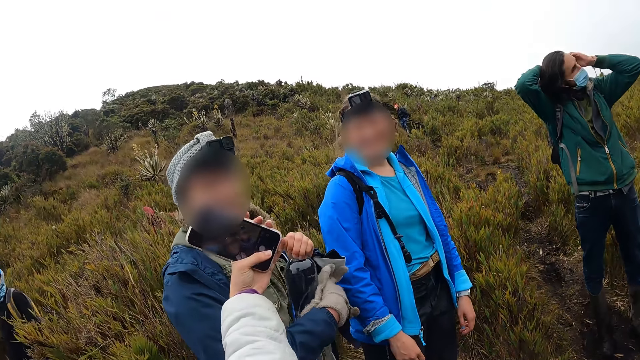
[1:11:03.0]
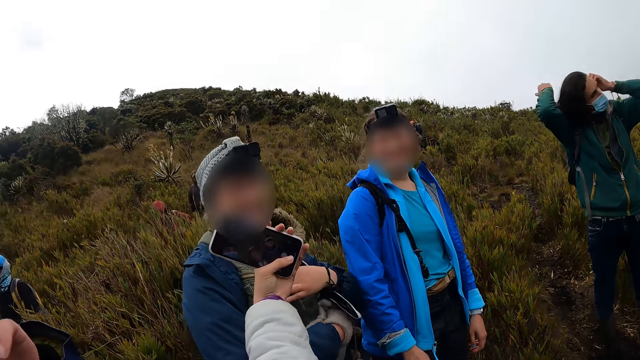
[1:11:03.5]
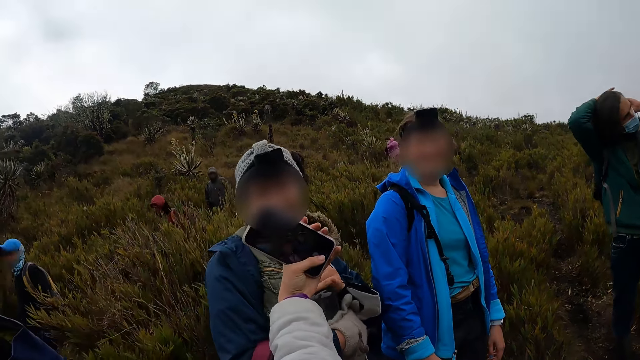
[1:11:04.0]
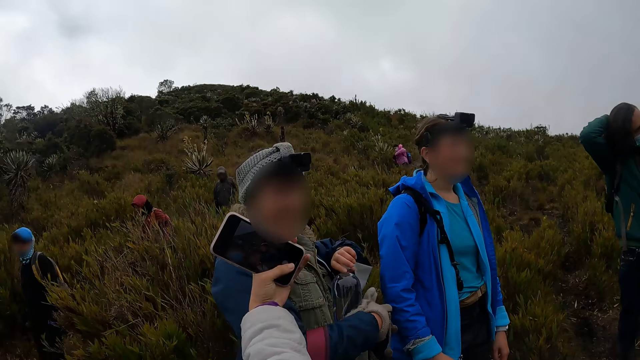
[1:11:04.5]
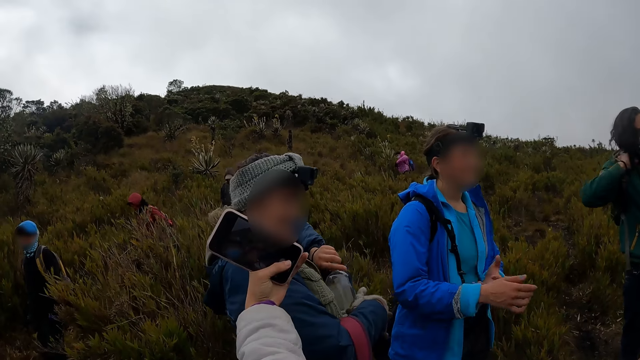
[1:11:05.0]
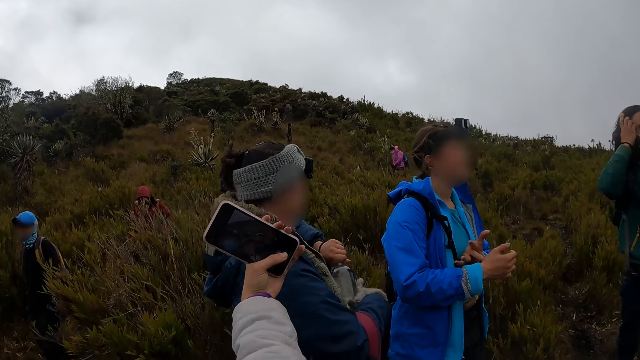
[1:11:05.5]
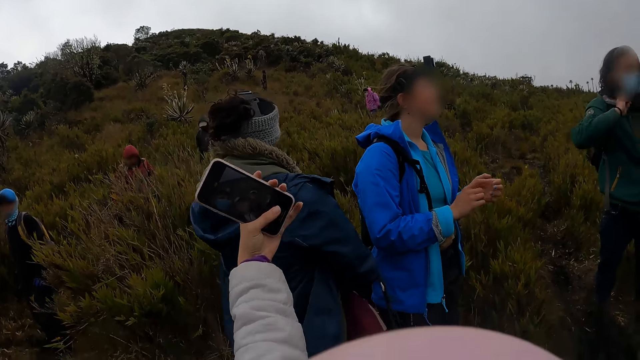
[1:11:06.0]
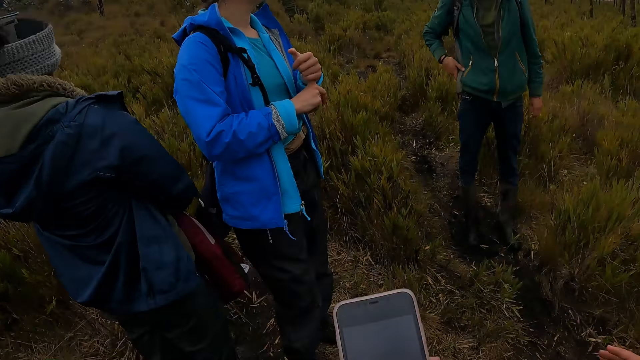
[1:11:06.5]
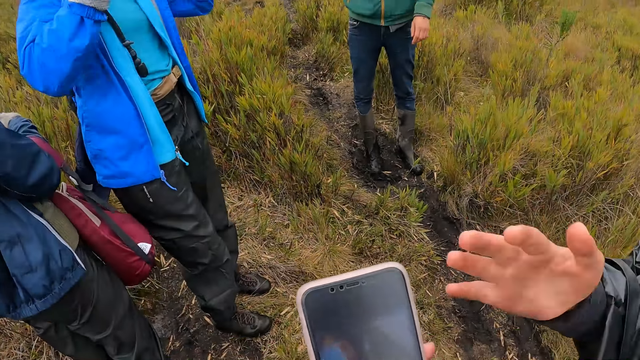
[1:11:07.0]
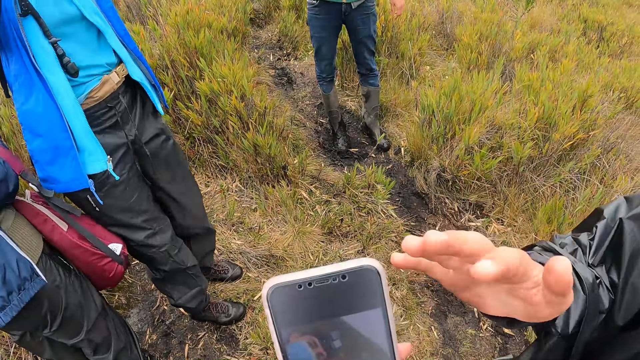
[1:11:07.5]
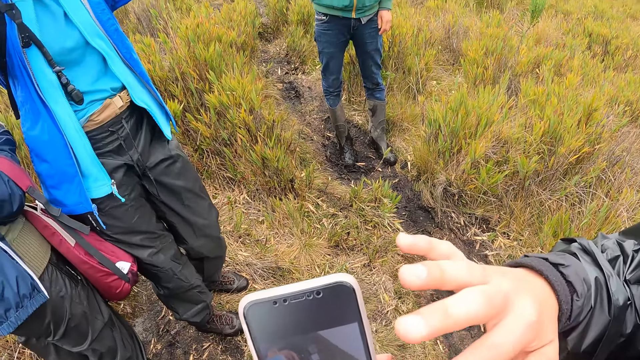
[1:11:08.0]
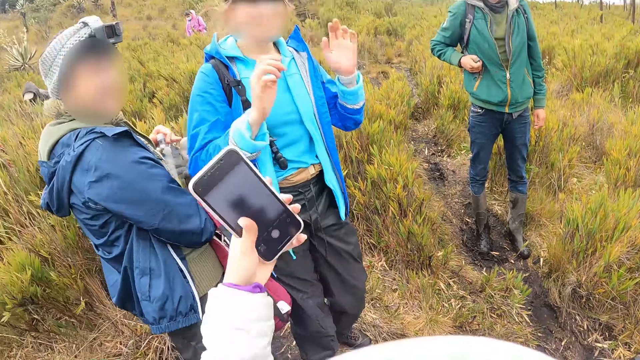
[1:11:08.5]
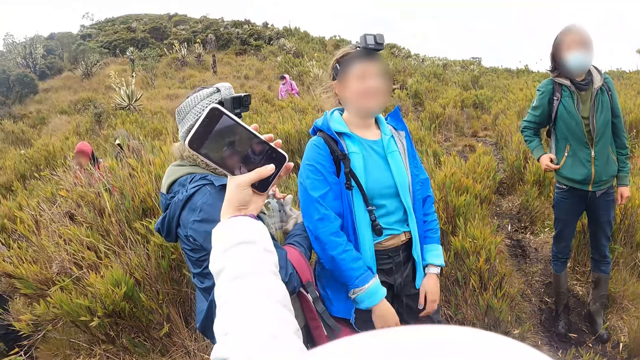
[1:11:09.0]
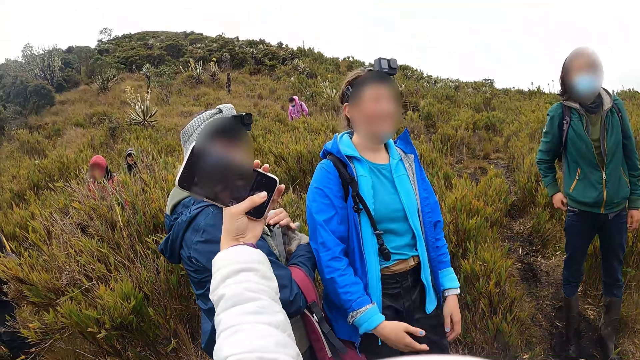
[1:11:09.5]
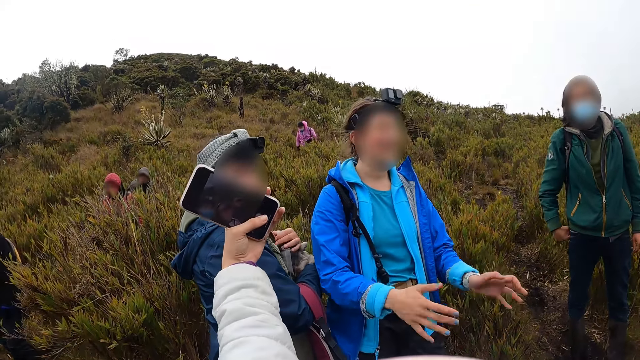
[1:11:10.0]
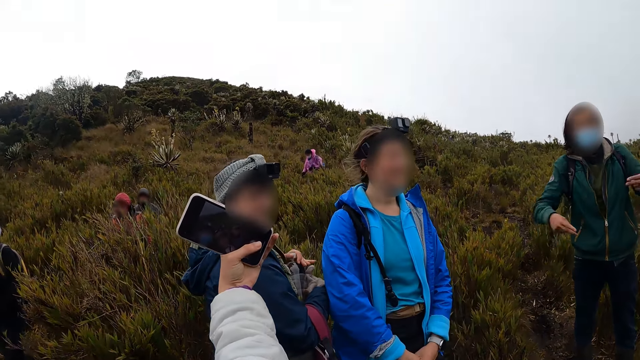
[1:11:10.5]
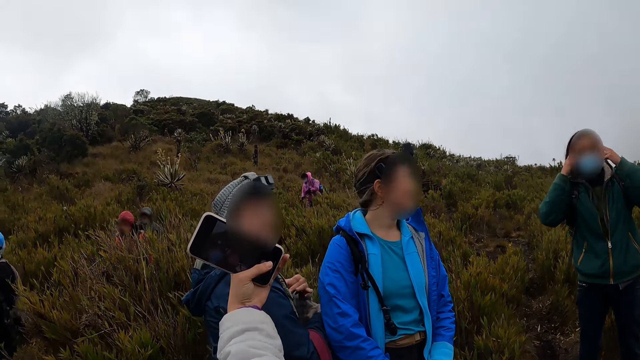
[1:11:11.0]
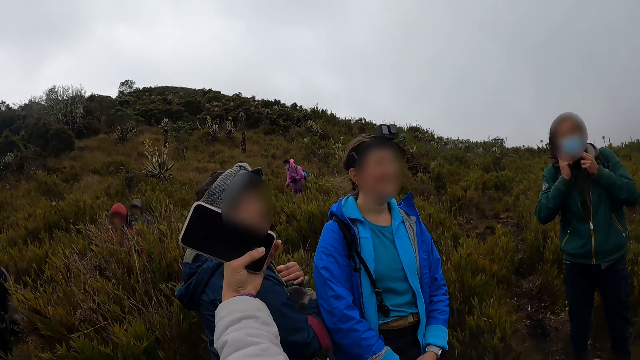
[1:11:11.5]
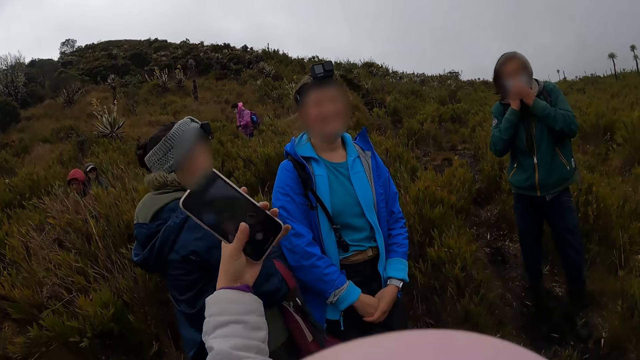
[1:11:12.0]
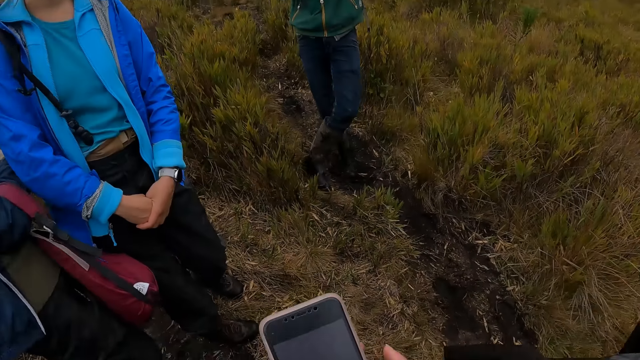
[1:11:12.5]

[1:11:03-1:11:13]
The camera wearer takes a selfie with a phone. She operates the phone with her left hand. A woman holds a bottle of water with her left hand and her right gloved hand. Another woman touches the camera wearer's phone. The camera wearer takes a selfie with the phone. The first woman opens the lid from the bottle of water in her right gloved hand with her left hand. A man touches the mask straps.

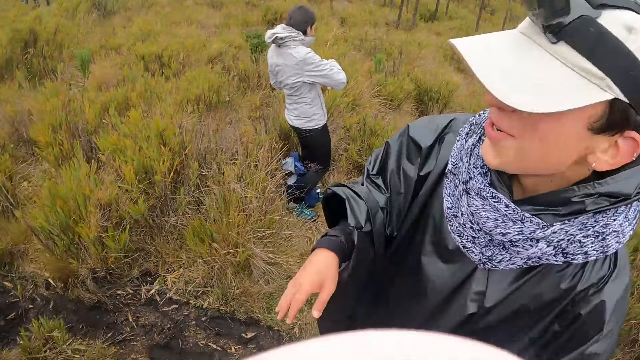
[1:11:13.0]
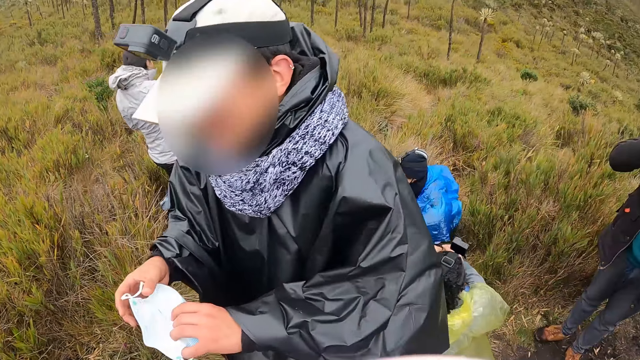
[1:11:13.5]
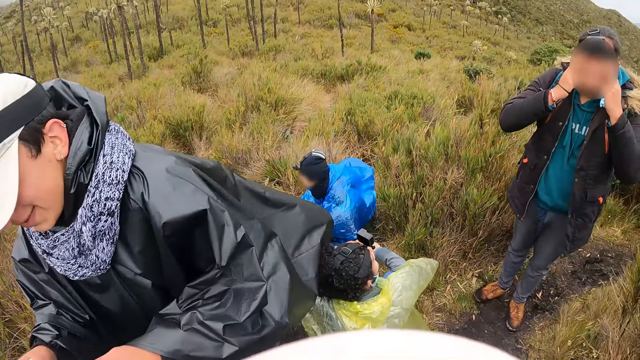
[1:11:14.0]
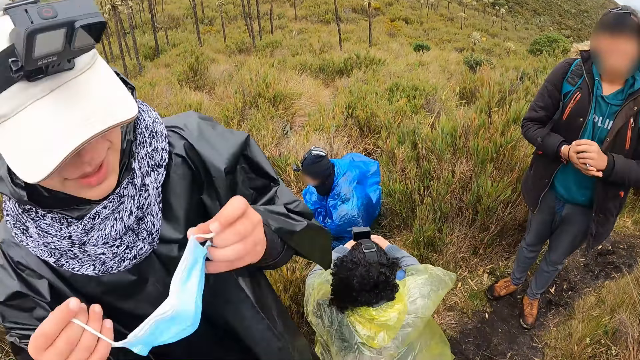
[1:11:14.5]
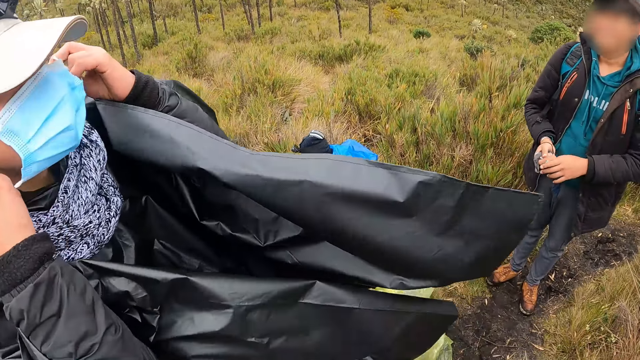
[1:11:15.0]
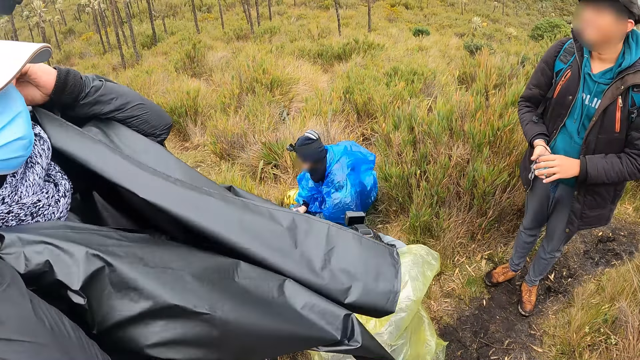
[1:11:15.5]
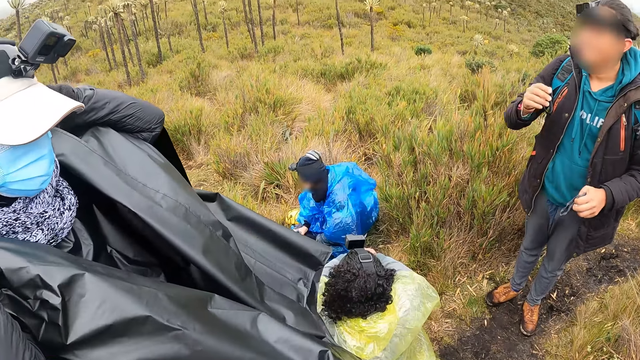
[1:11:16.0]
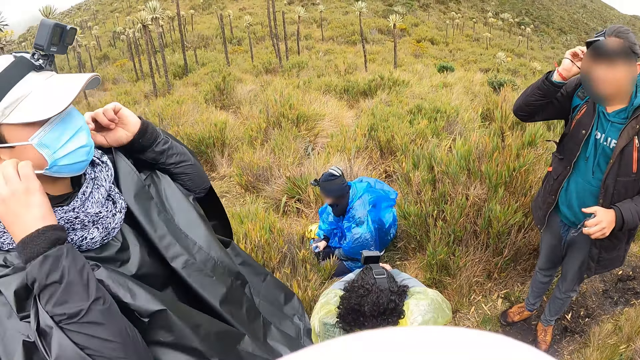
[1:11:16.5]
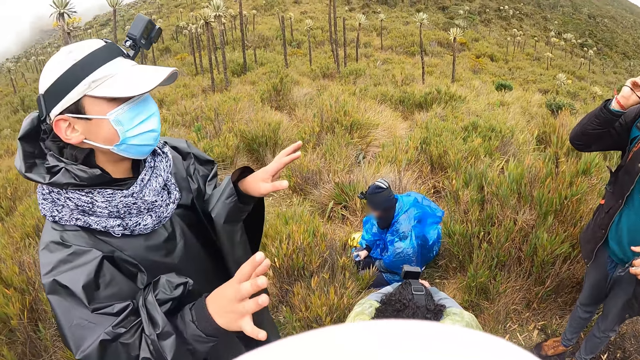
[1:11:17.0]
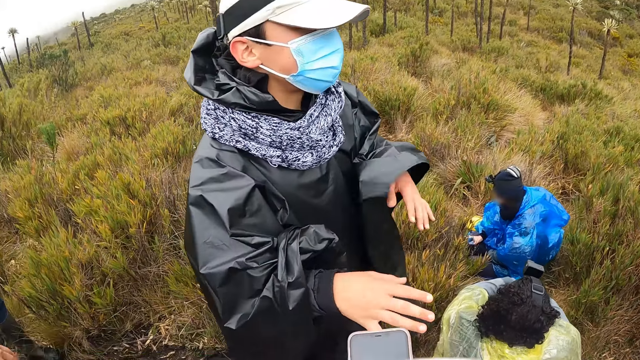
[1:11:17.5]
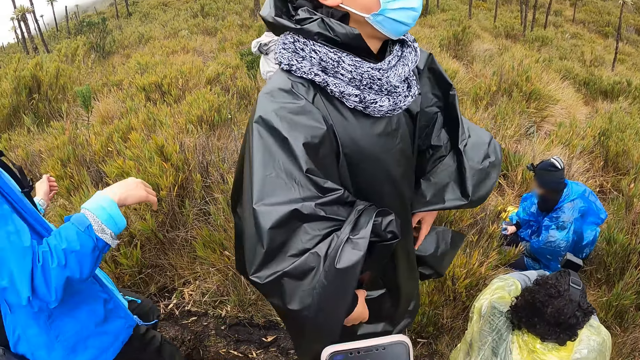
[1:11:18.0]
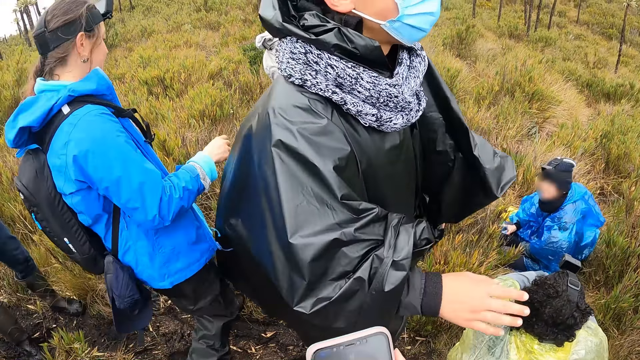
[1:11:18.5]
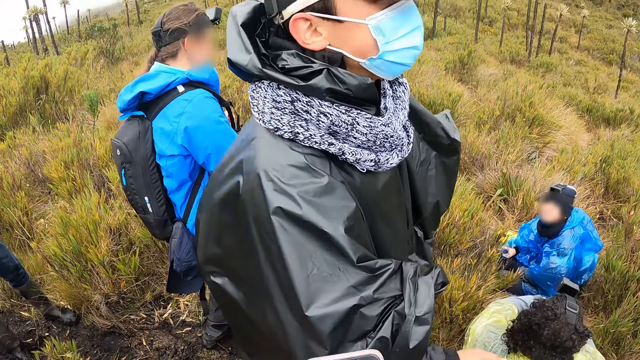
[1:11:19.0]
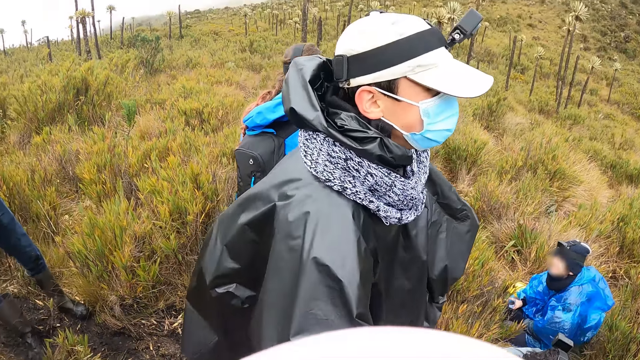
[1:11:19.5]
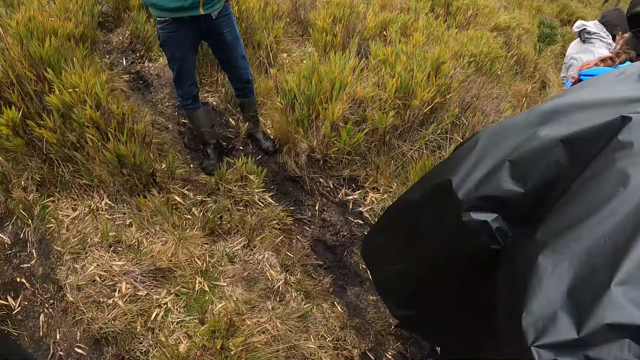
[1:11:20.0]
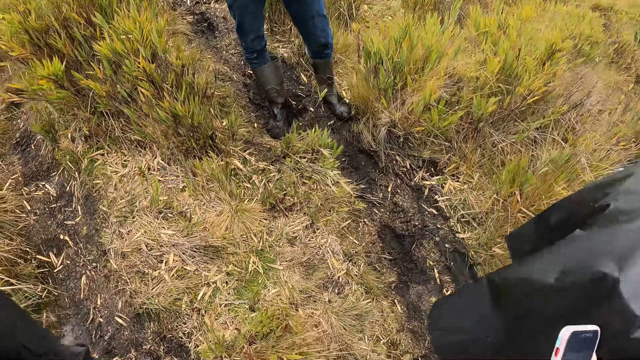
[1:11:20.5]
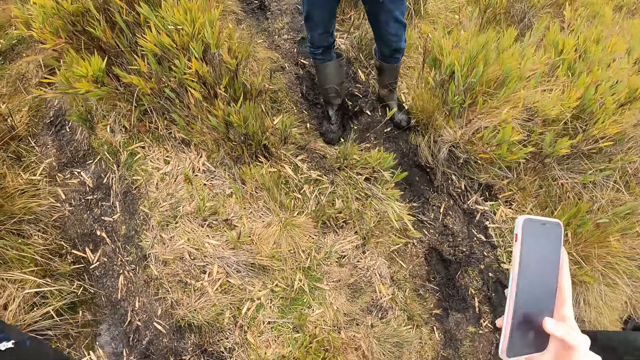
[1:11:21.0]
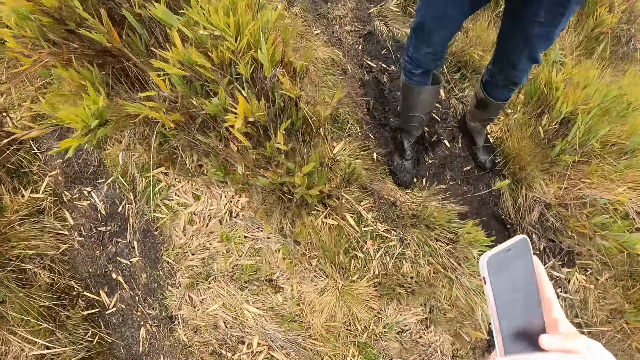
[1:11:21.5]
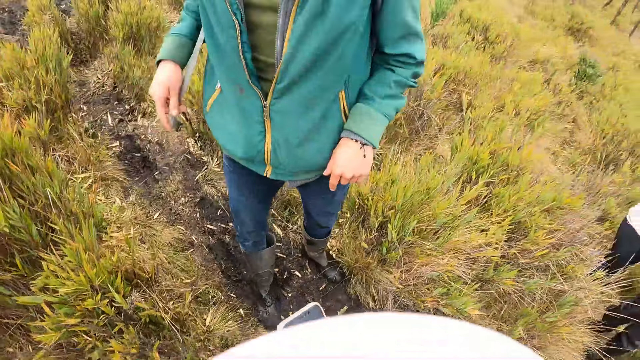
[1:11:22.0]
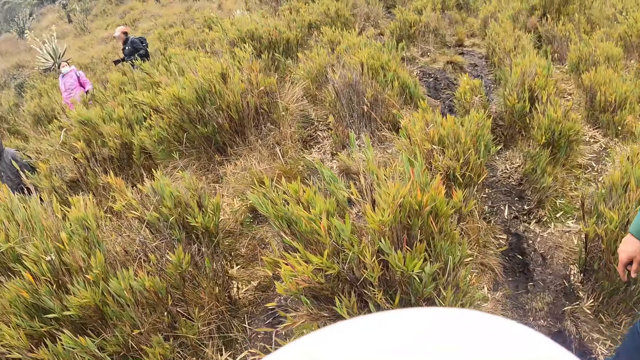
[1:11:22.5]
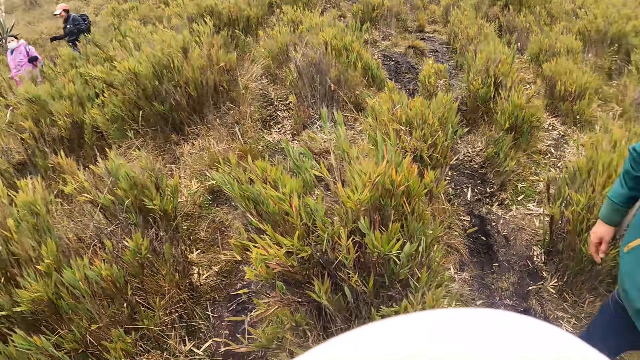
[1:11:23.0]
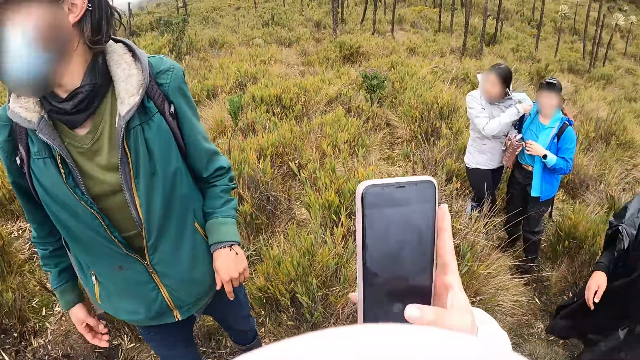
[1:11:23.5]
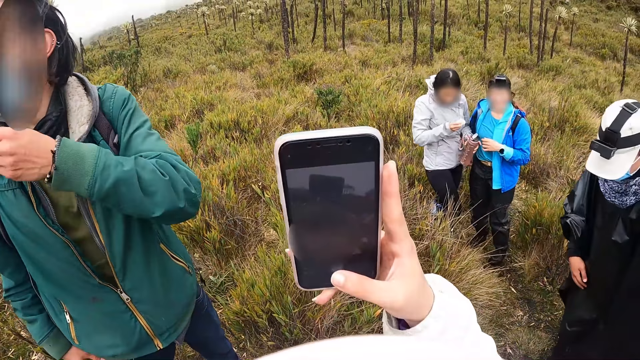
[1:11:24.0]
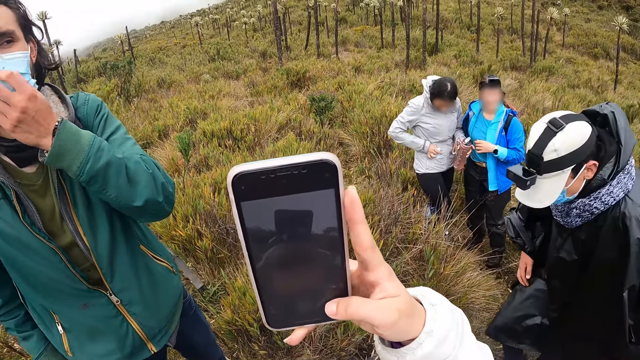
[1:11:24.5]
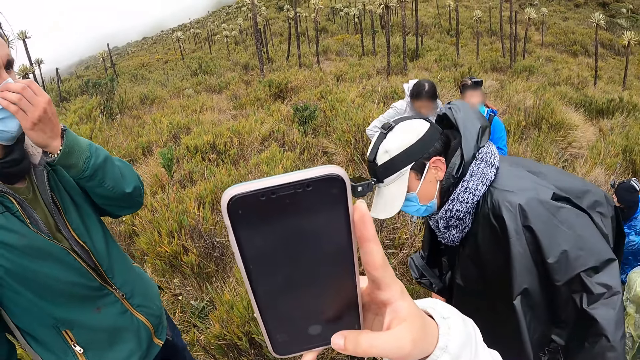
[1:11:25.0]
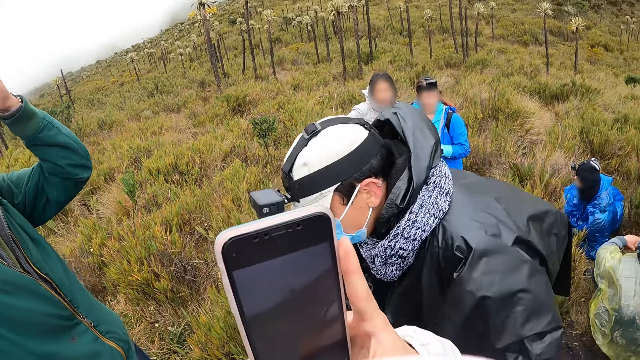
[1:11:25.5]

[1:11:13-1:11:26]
A woman holds the mask with both hands. A man holds the facemask with his left hand. He holds the facemask with both hands. He wears the facemask on his face with both hands. The woman puts on the mask. Another man touches the camera on the head. The camera wearer holds the phone with her right hand. Another woman walks around. The camera wearer walks around. A third woman removes a facemask from her face with her right hand and holds a bottle with her left hand. The camera wearer operates the phone with her right hand. The second man touches the mask with his left hand.
